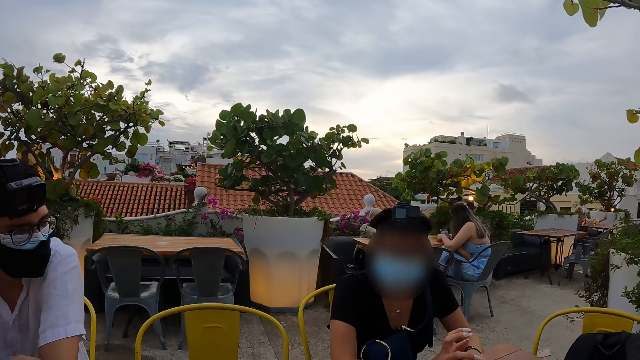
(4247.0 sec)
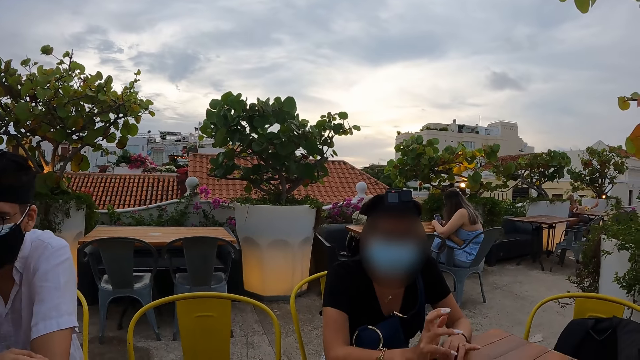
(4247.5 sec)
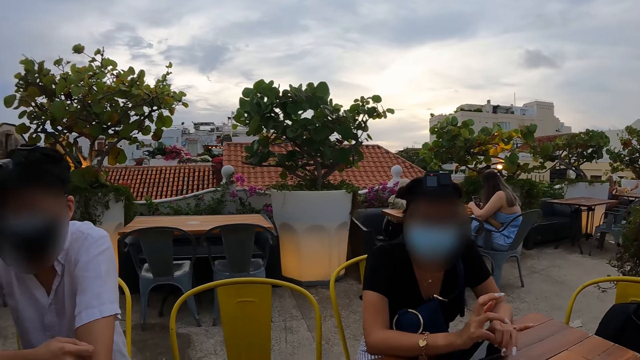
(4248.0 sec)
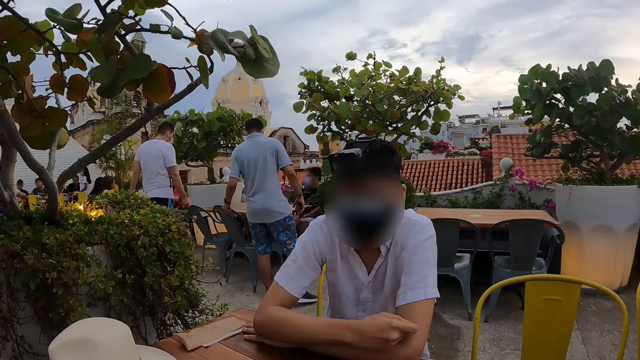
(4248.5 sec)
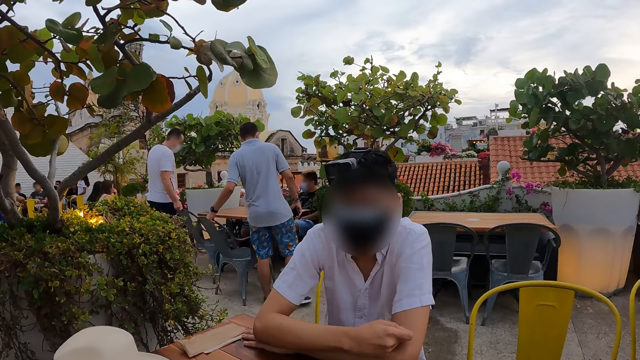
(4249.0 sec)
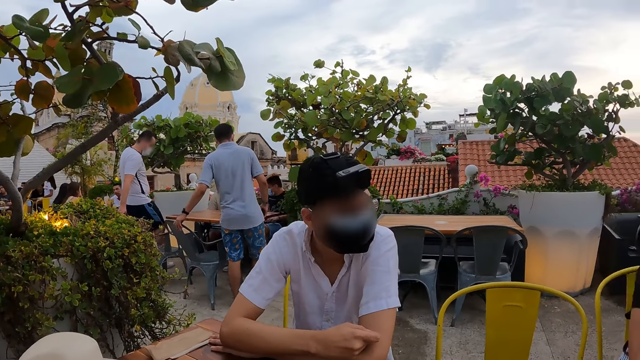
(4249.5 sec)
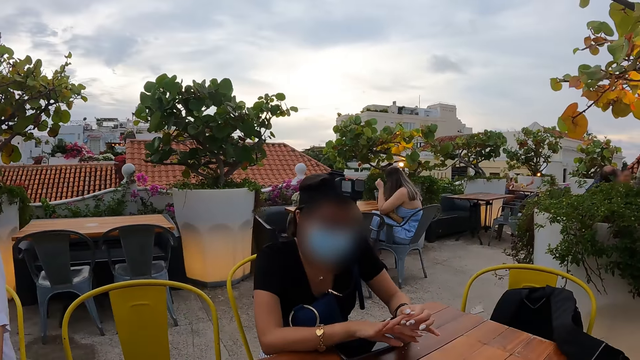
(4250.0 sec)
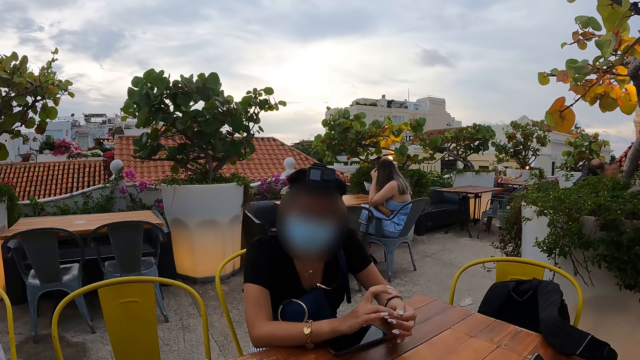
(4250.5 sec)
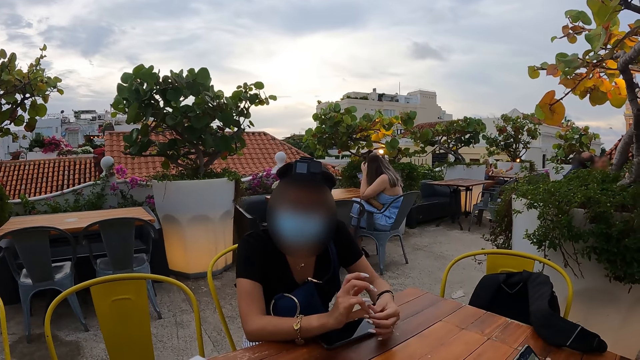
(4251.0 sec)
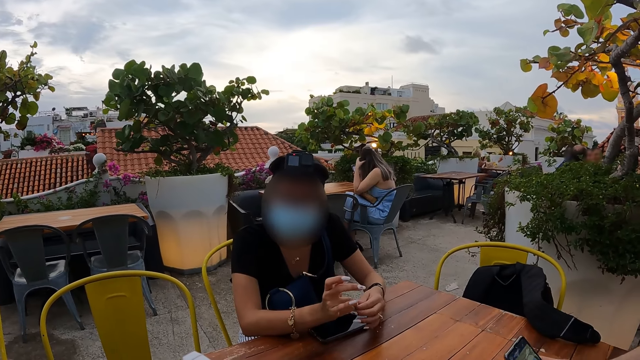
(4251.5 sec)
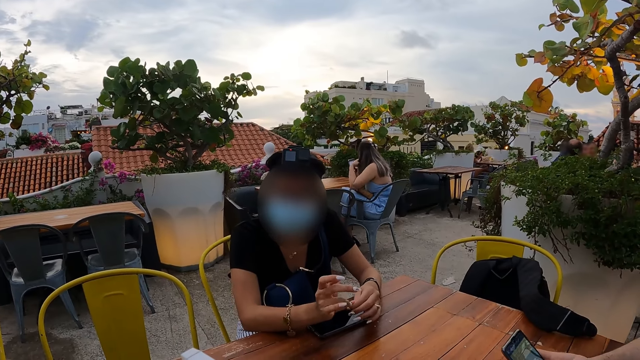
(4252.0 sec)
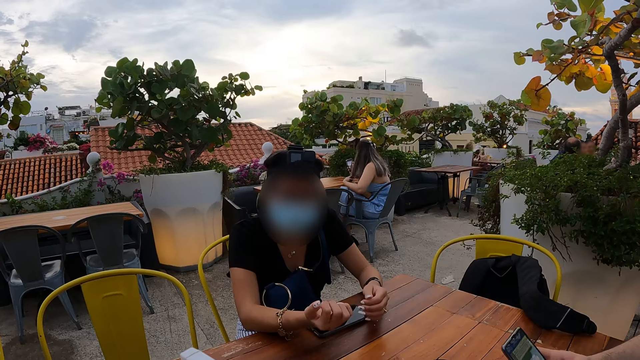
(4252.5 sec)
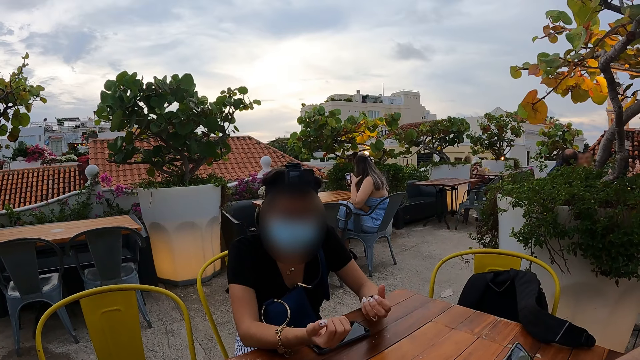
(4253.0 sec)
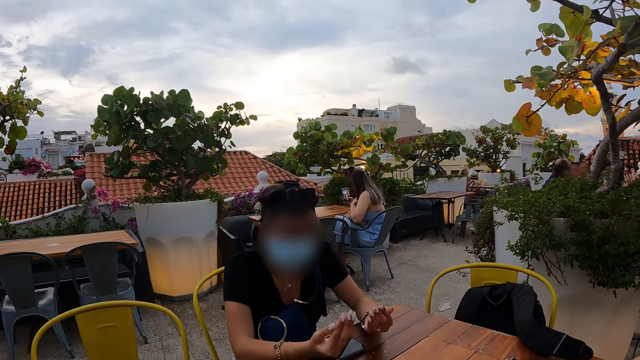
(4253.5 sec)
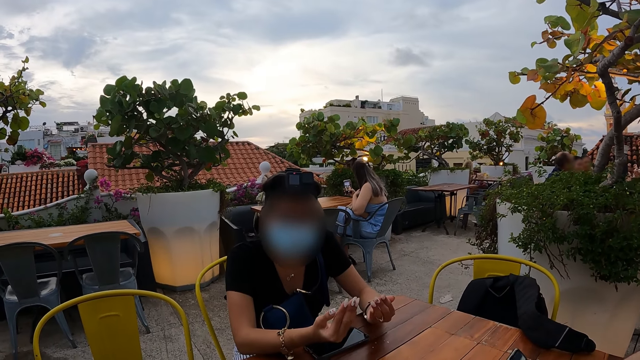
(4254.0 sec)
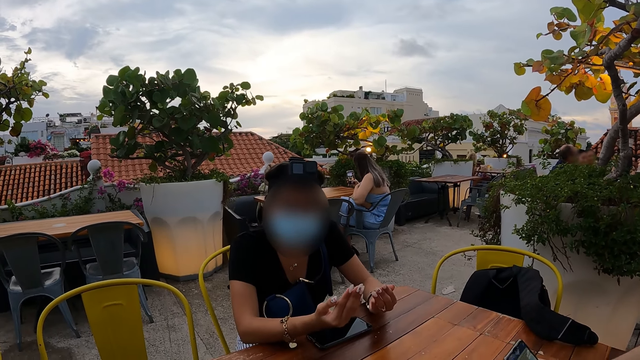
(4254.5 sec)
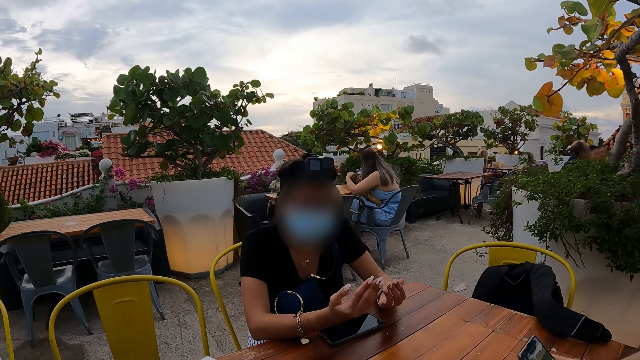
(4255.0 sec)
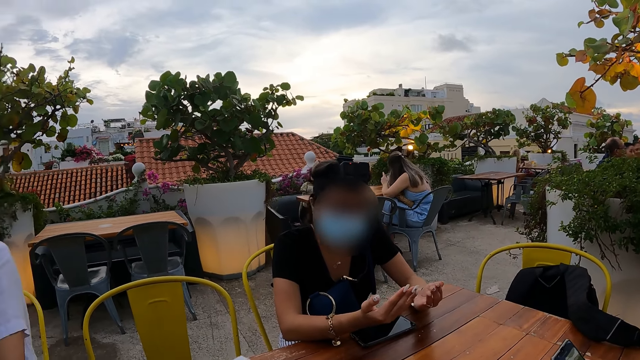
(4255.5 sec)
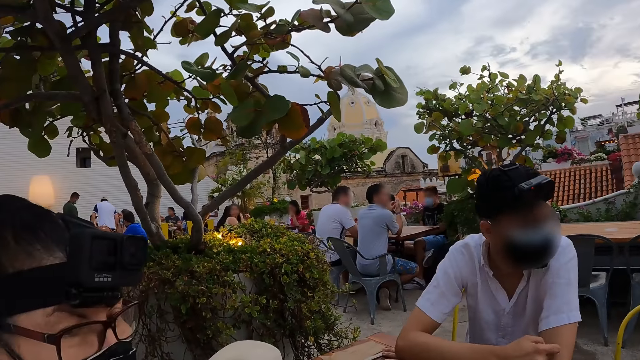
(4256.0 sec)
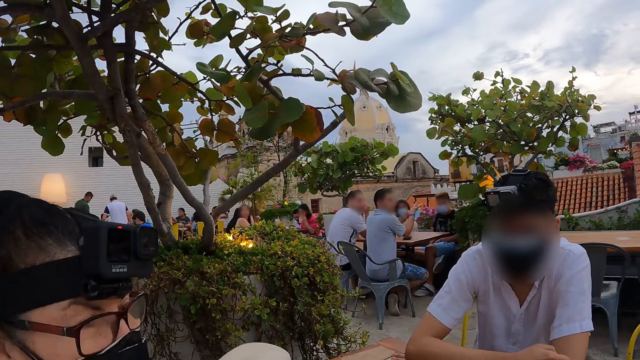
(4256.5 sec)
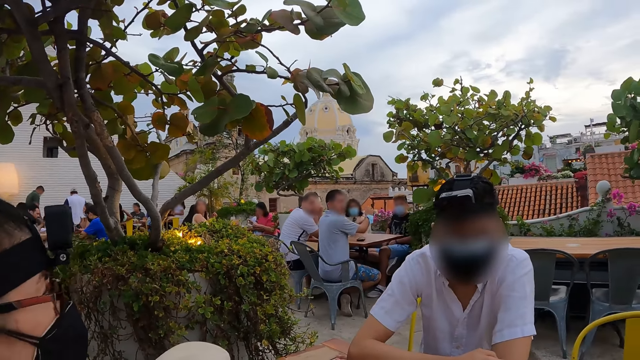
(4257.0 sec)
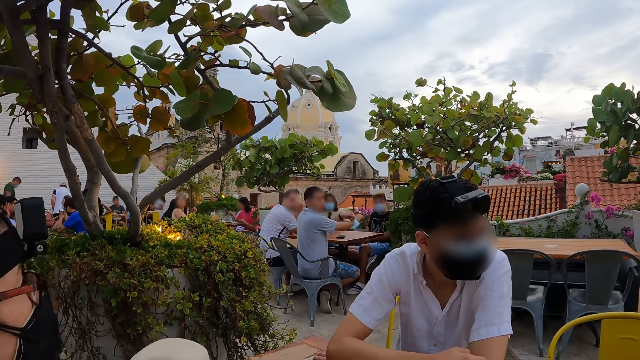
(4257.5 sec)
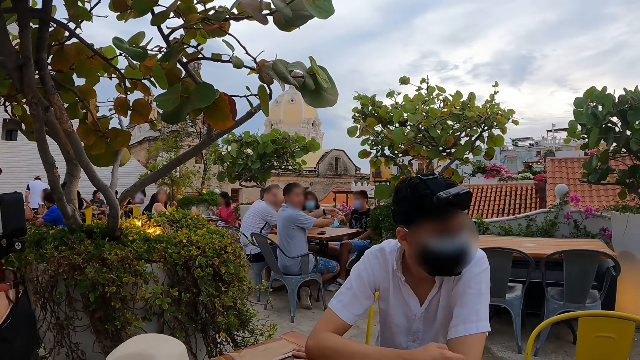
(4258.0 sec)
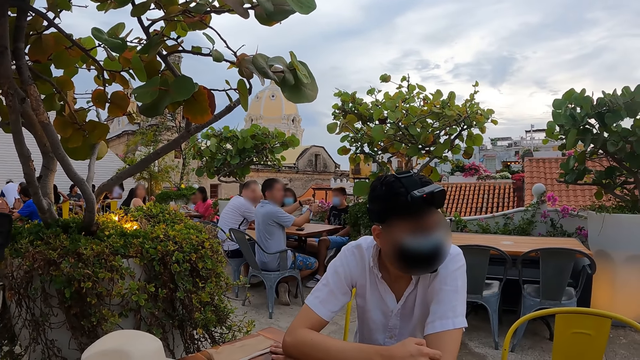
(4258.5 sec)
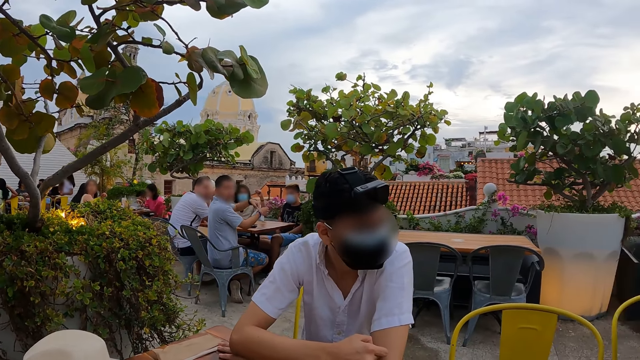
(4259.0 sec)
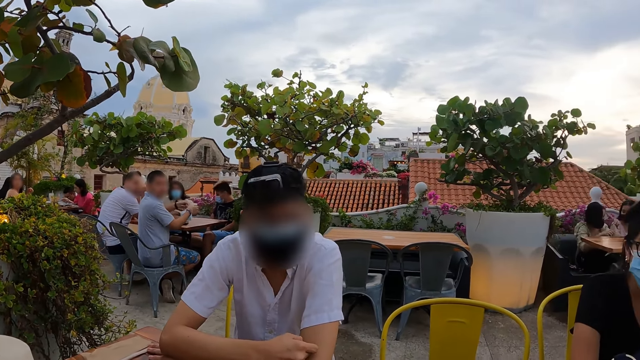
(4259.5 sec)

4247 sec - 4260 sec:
The camera wearer looks at a person and another person. A man interacts with a woman. The camera wearer stares at the other person. The other person cleans her nails and stares at her nails. The woman moves both hands. The camera wearer looks around the restaurant. They look at another person and the first person. The man interacts with another woman.

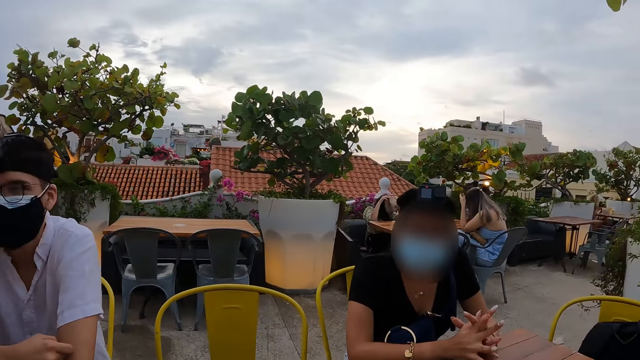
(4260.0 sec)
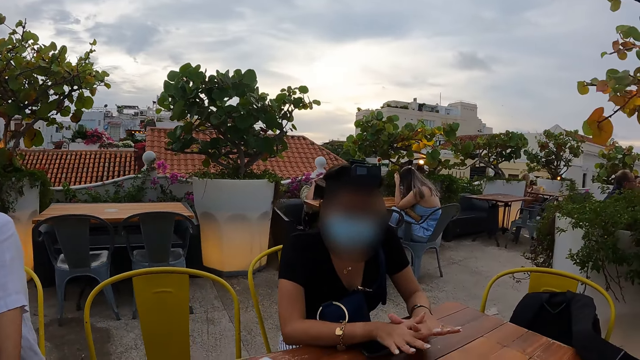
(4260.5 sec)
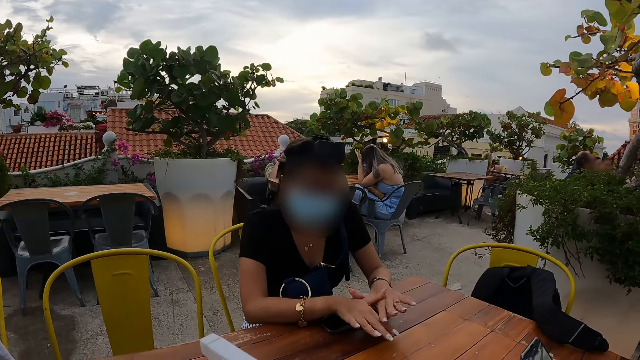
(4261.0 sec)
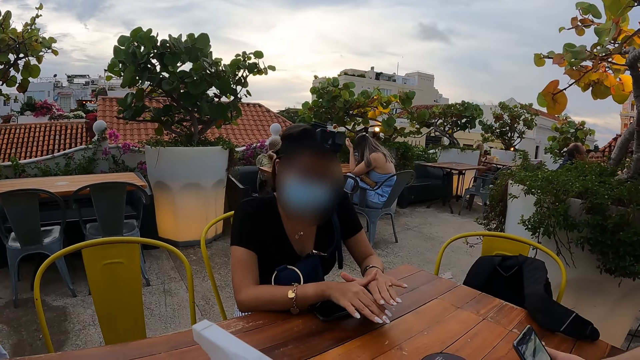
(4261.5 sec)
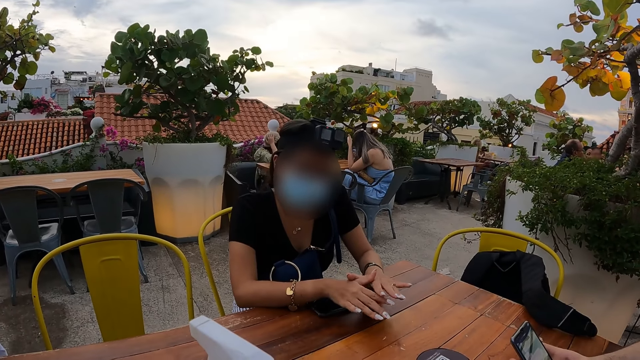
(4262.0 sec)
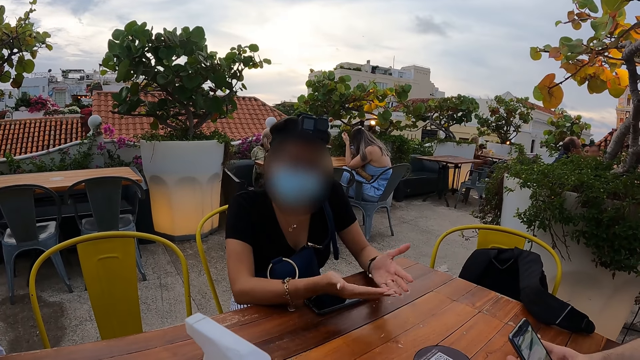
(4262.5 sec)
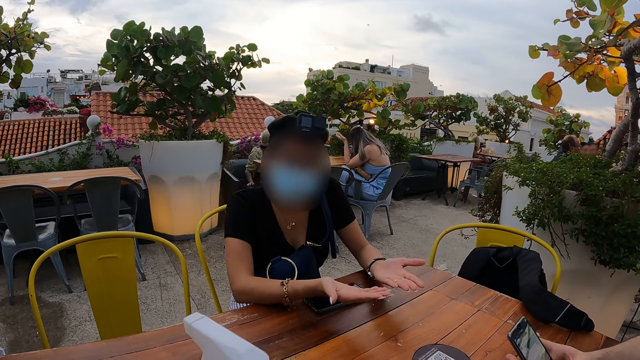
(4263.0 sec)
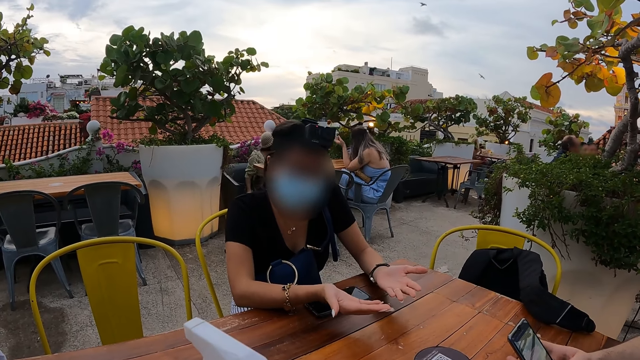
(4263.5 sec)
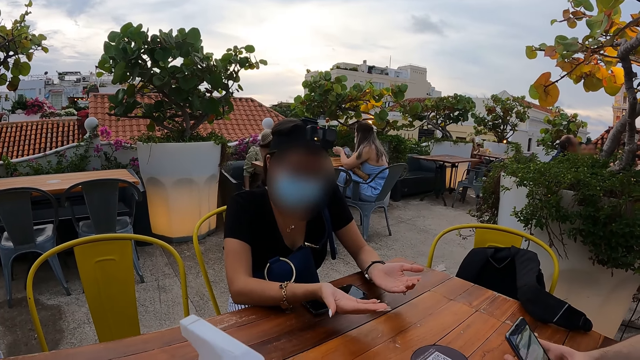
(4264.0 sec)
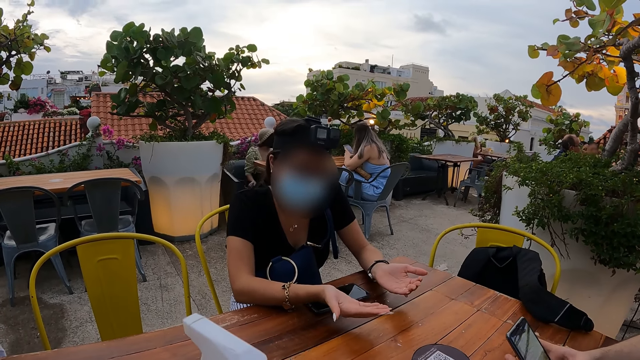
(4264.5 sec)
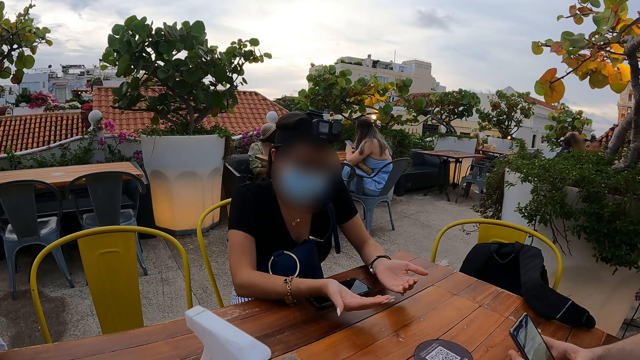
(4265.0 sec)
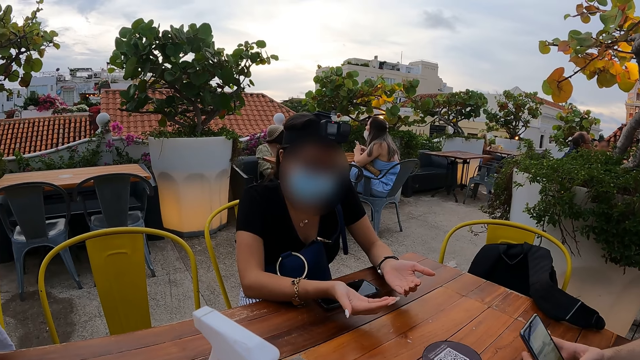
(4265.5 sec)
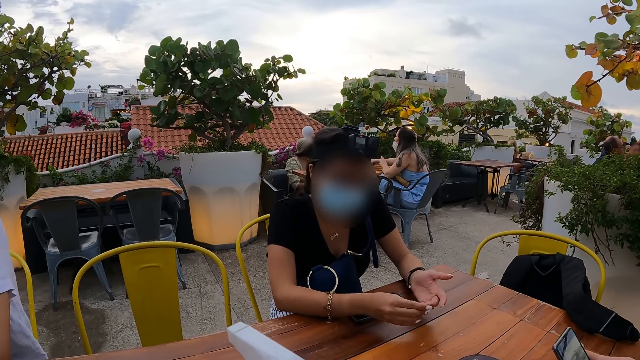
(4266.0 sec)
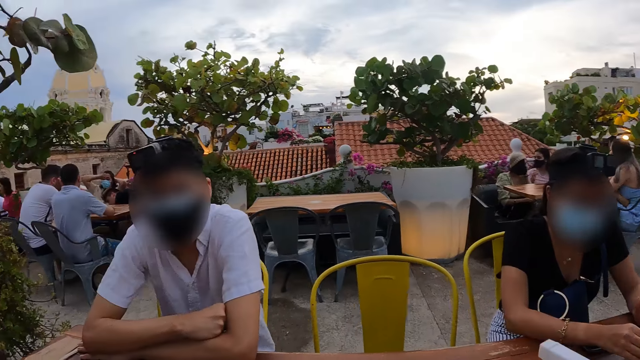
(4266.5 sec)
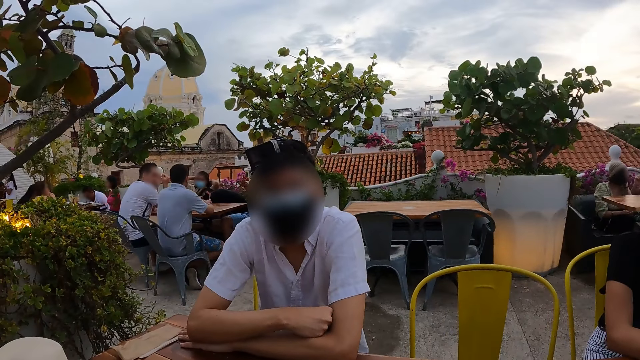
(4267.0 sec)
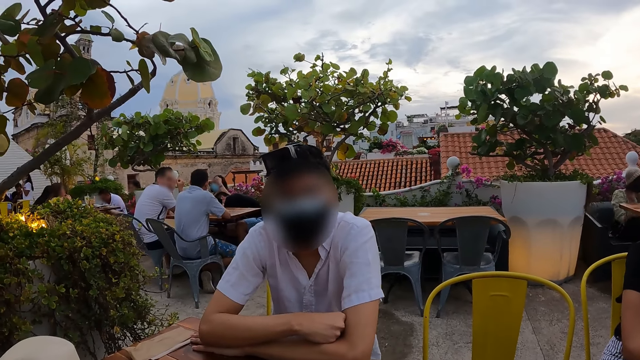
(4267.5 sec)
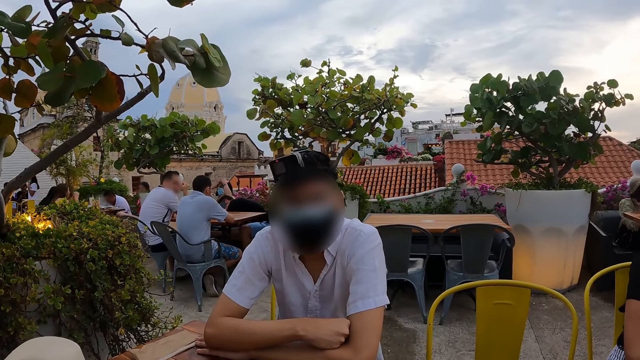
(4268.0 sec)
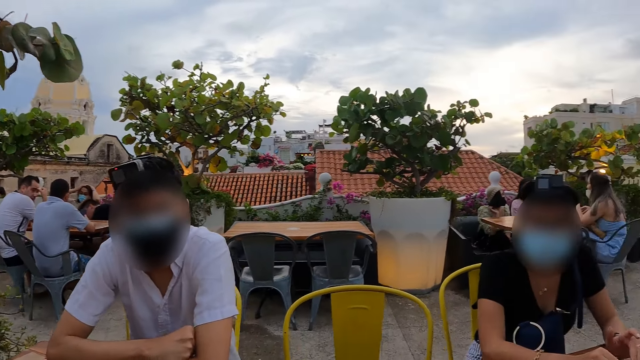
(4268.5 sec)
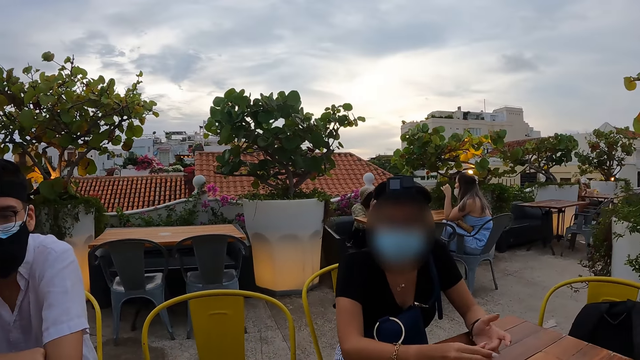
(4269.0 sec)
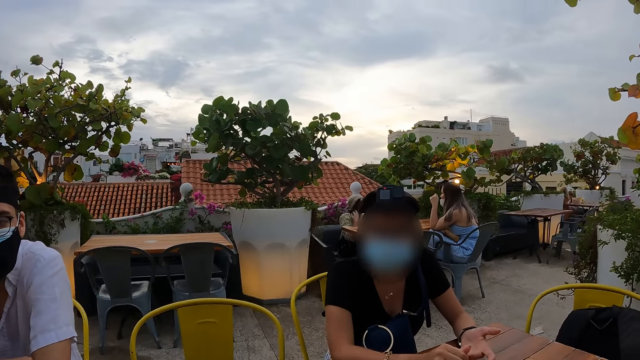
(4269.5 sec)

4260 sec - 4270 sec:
A man interacts with a woman. The camera wearer stares at a person. The person stares at her hands. The woman interacts with the camera wearer. The camera wearer looks at another person and the first person. They look around. The man interacts with the camera wearer.
